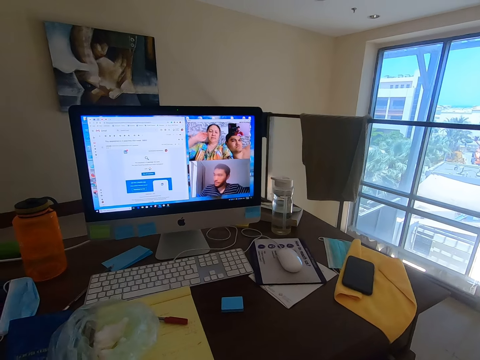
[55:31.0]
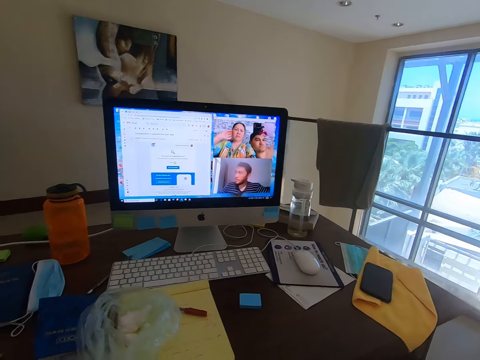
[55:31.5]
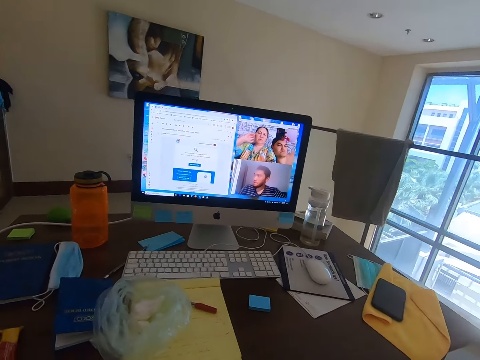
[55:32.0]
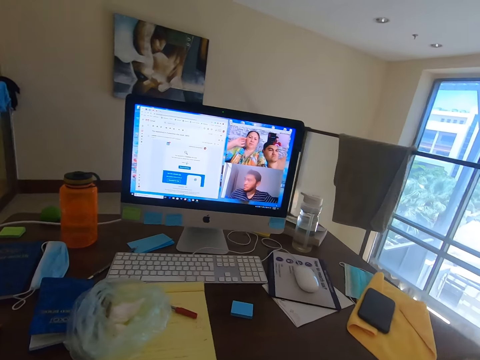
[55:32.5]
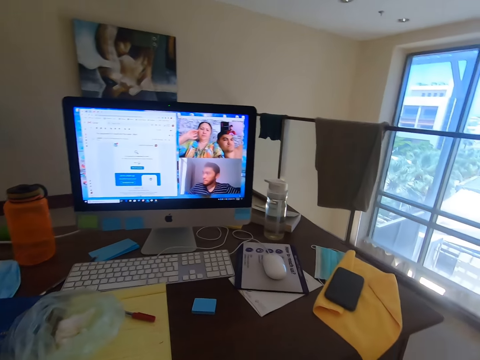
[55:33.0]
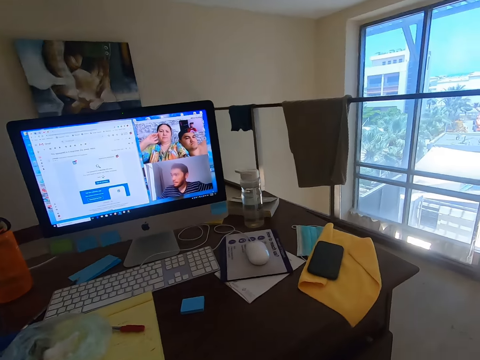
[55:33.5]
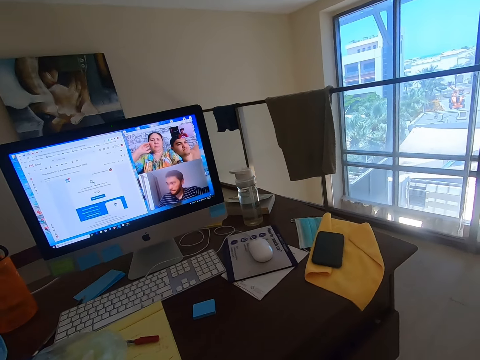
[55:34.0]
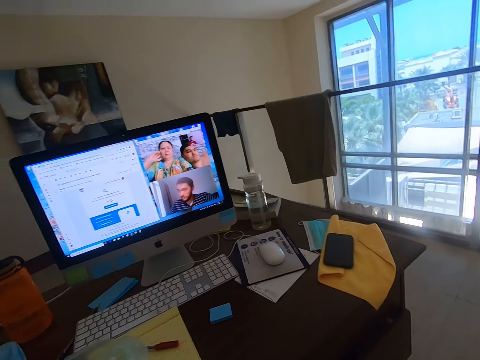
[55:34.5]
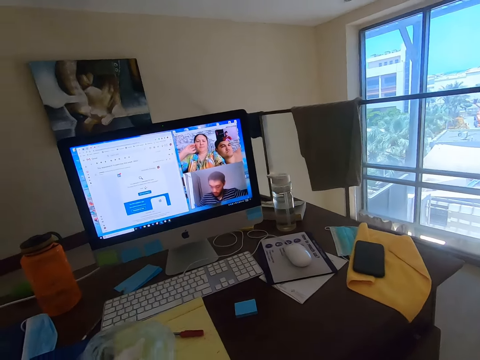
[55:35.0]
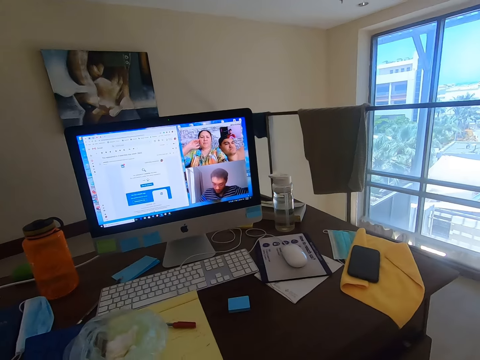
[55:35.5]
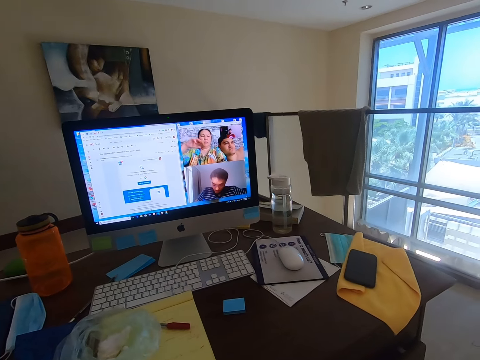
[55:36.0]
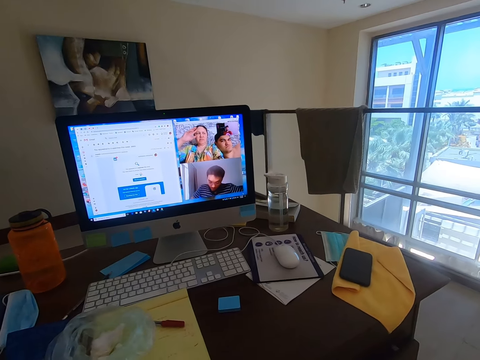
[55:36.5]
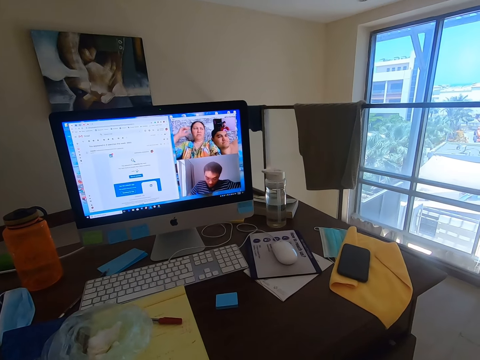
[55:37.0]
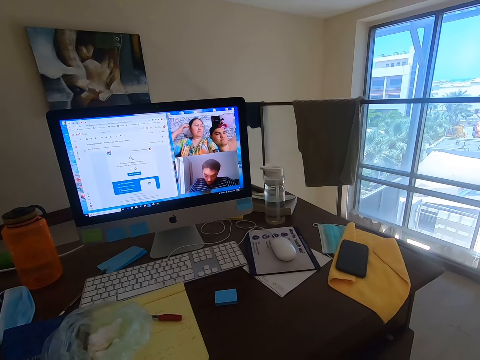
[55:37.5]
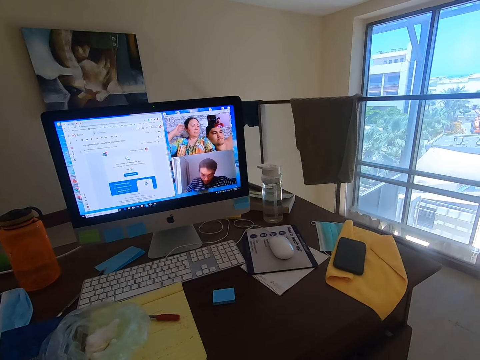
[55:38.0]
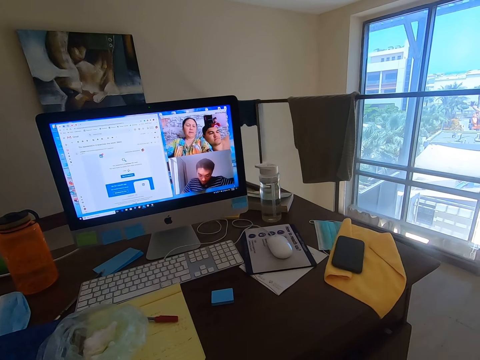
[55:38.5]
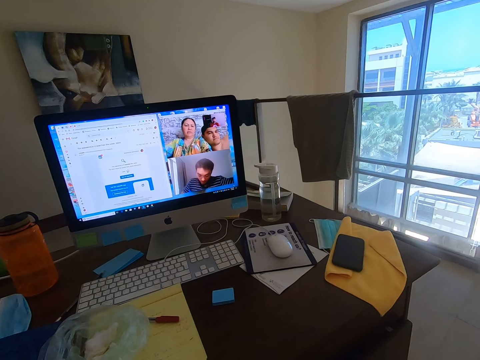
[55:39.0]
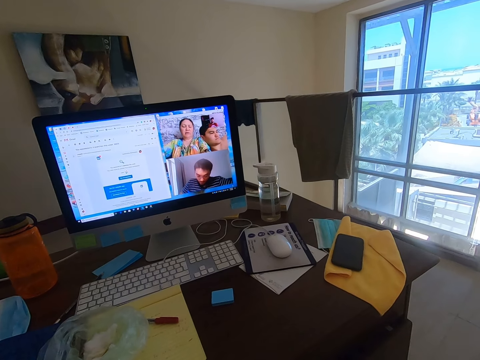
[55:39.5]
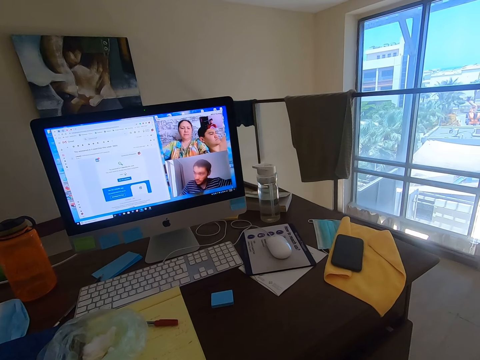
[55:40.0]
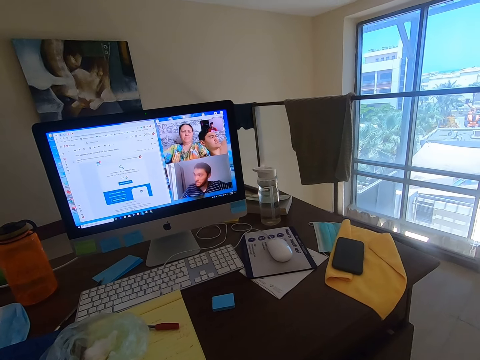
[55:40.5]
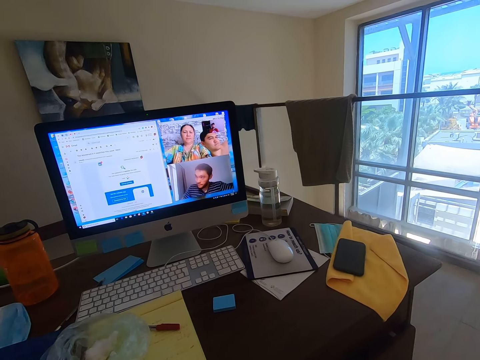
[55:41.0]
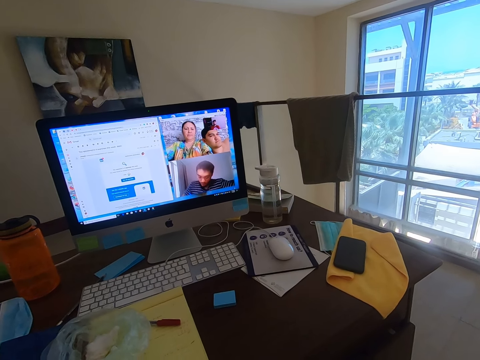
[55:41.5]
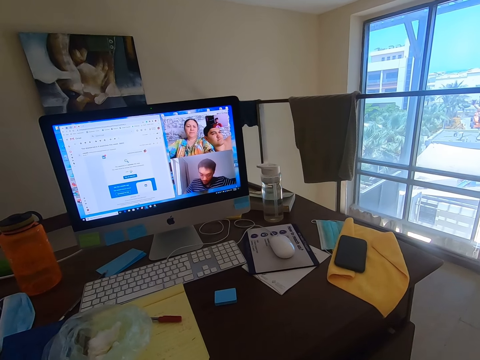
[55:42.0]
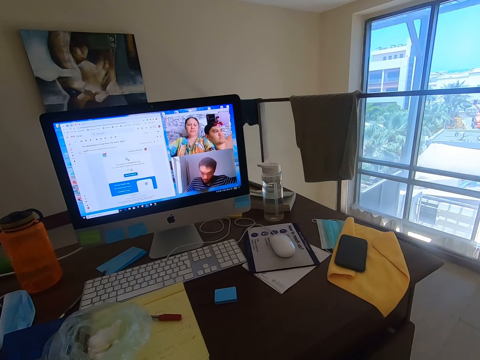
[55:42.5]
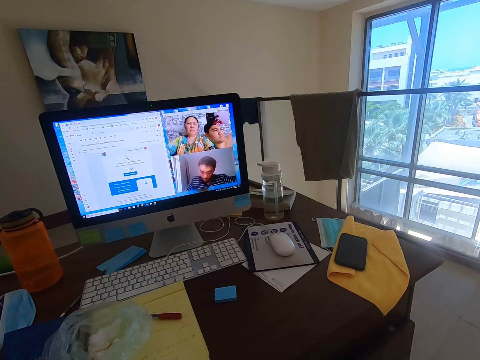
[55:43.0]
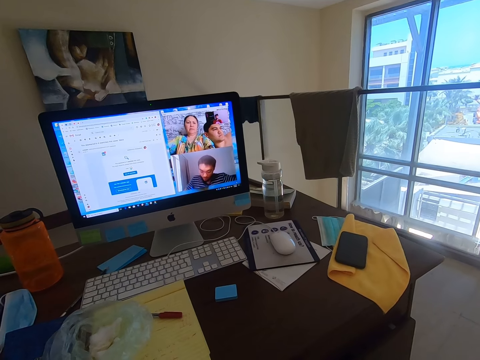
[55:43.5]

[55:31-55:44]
The camera wearer converses with a man, a woman and another man. The woman converses with the camera wearer. The camera wearer converses with the first man, the woman and the other man.

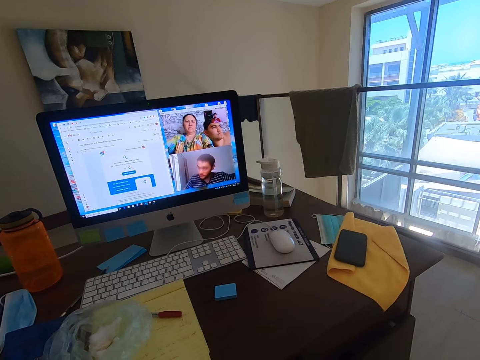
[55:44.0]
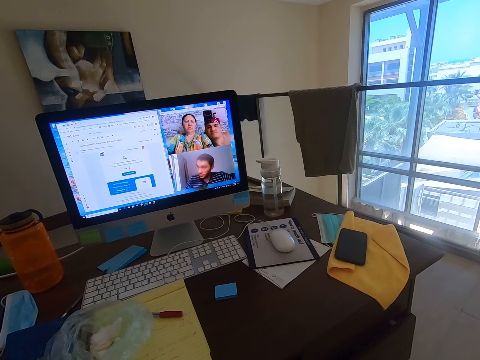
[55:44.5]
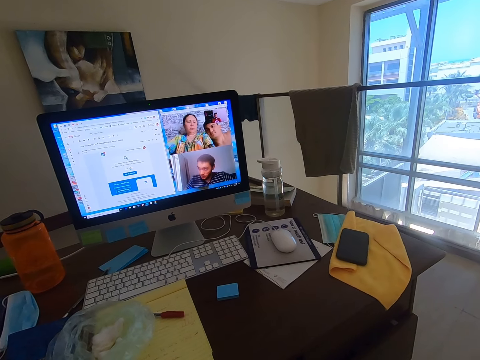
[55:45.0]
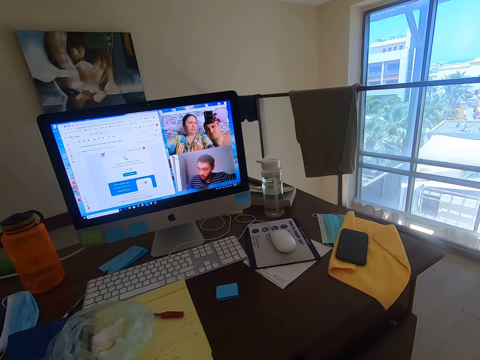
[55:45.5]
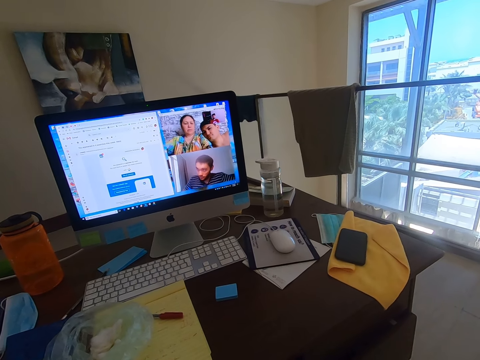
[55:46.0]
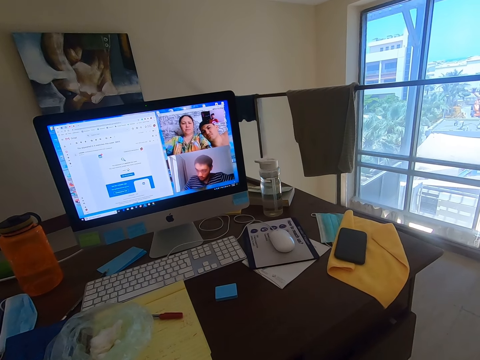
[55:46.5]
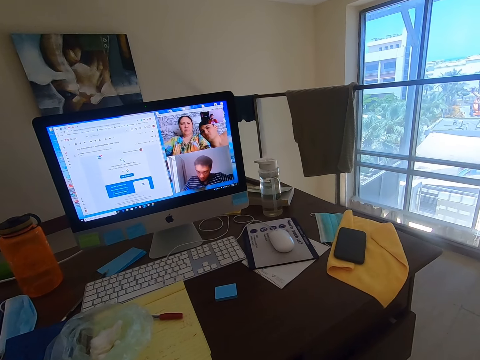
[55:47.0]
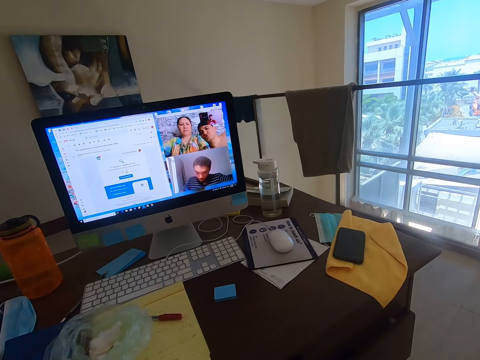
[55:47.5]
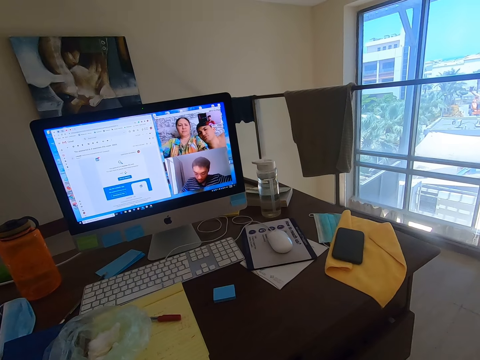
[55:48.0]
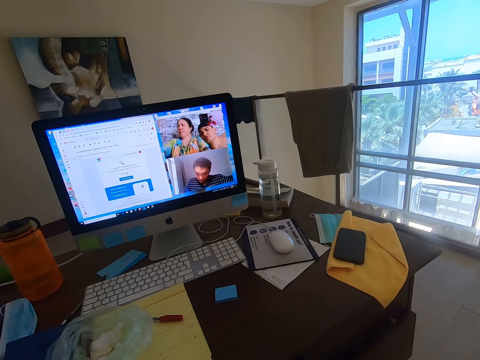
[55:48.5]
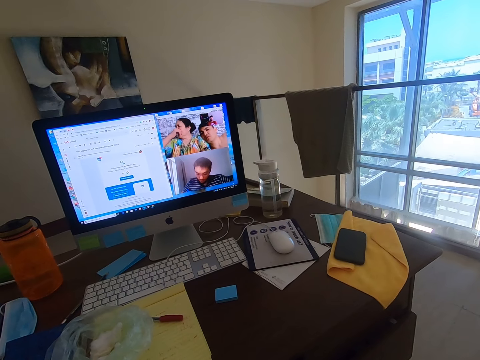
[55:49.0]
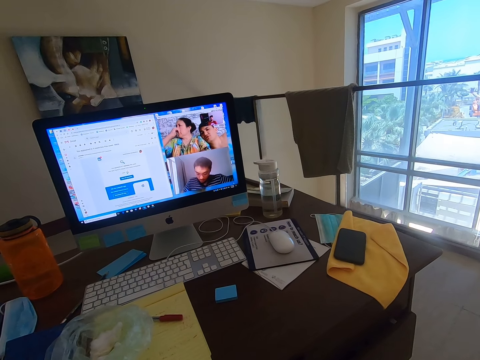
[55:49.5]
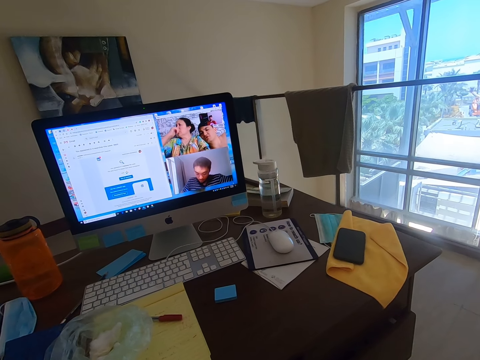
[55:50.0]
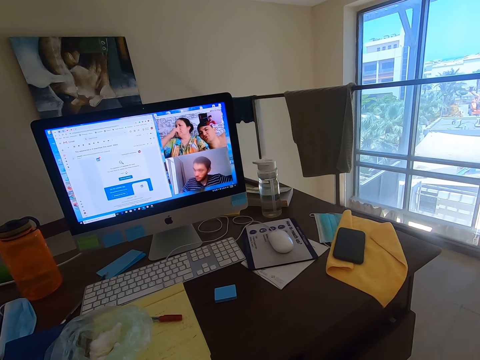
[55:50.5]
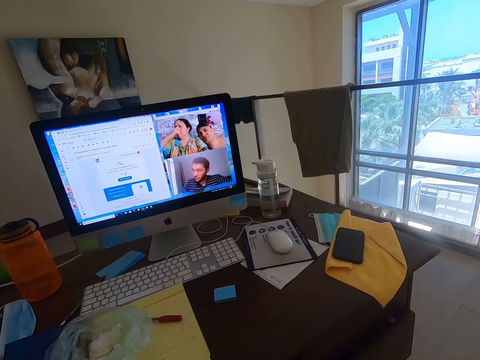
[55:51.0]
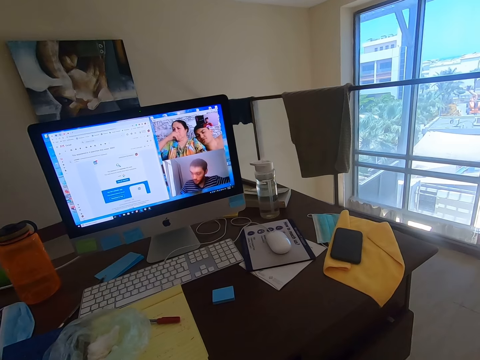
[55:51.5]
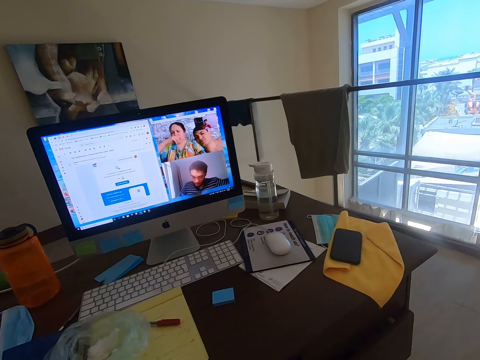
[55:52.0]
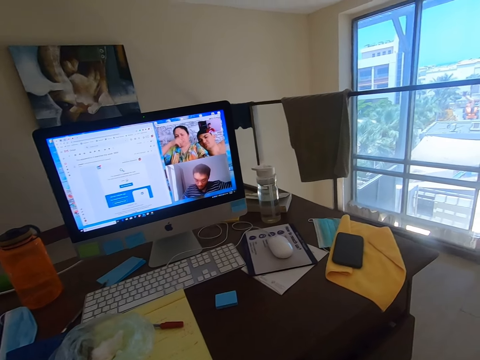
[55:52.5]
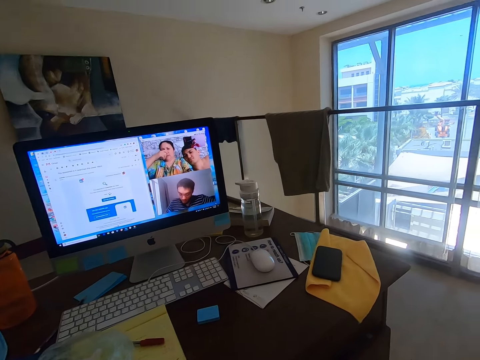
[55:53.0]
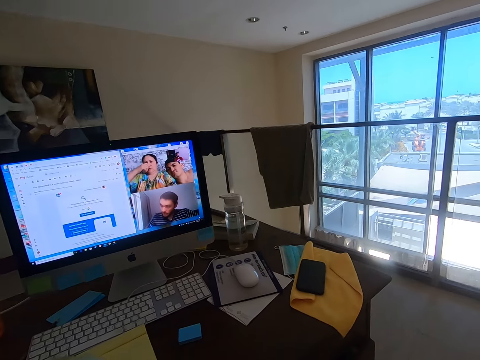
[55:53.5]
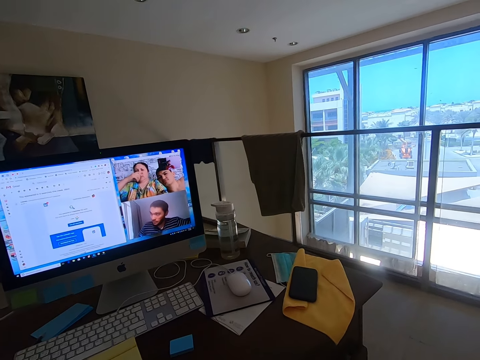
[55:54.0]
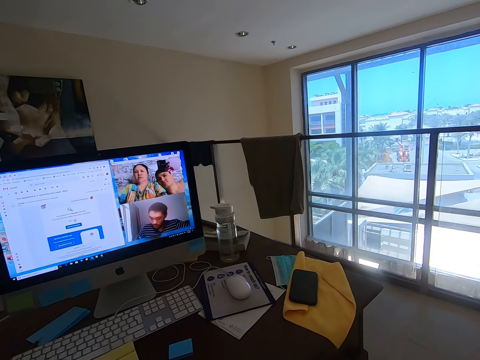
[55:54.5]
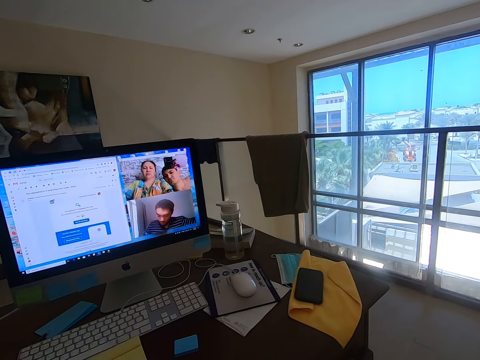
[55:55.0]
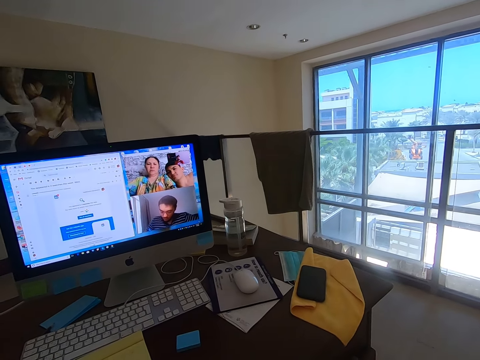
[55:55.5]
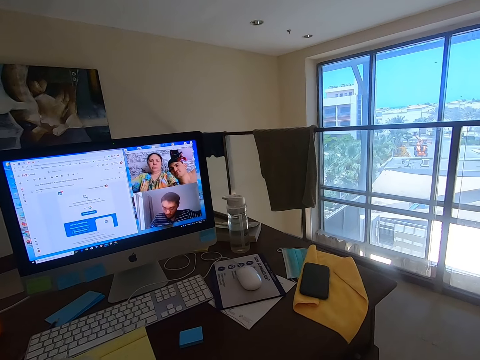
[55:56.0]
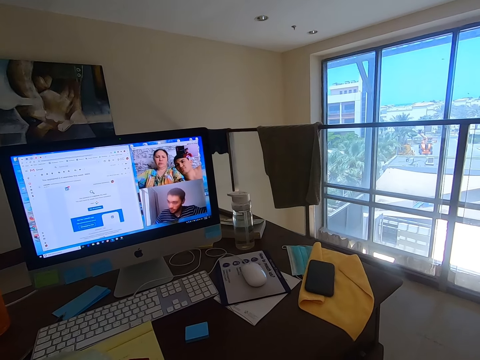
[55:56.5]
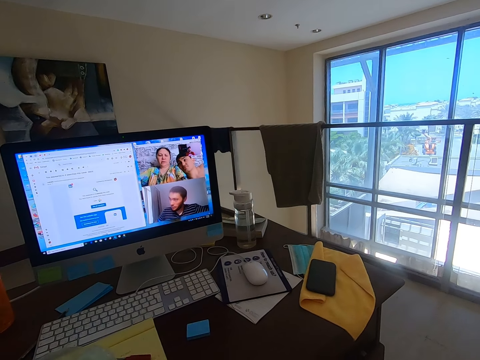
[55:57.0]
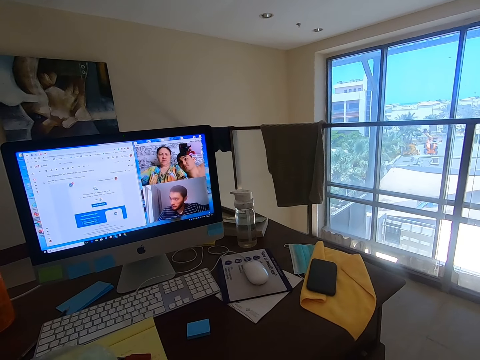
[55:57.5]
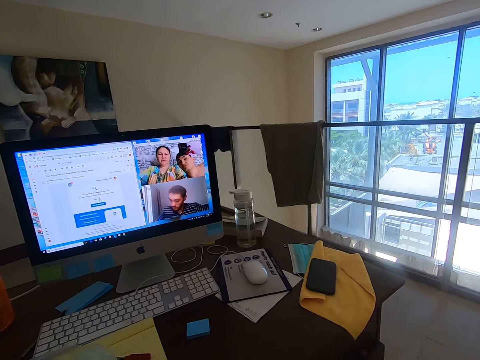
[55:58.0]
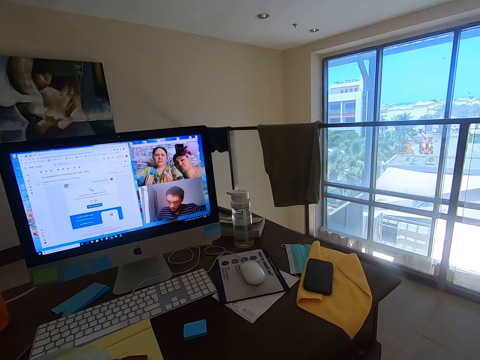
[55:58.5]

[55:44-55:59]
A woman converses with the camera wearer. A man converses with the camera wearer. The woman converses with the camera wearer.
